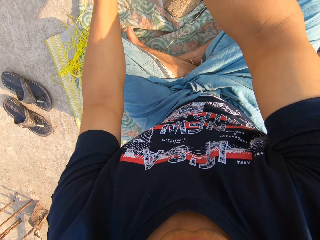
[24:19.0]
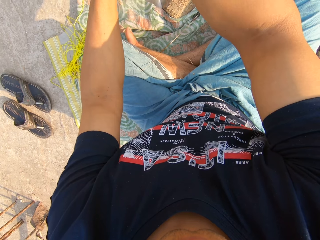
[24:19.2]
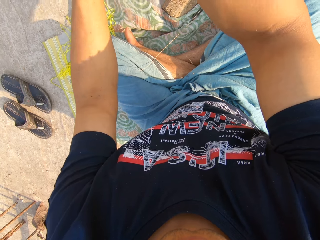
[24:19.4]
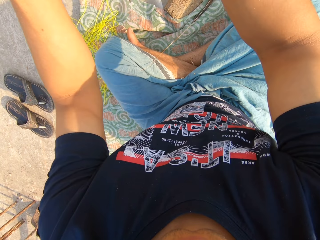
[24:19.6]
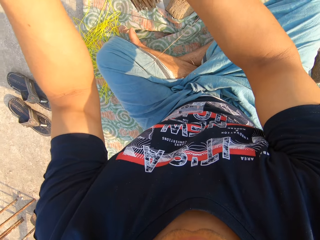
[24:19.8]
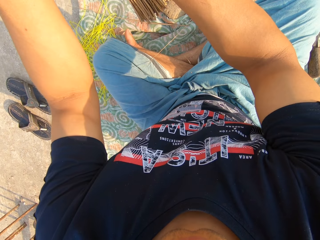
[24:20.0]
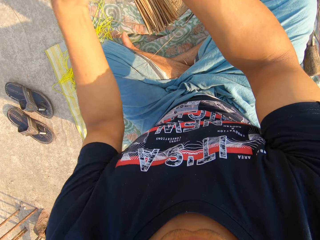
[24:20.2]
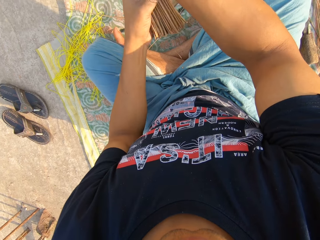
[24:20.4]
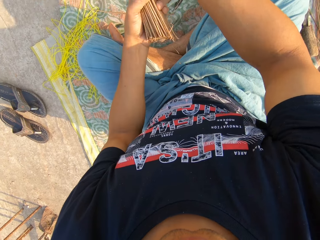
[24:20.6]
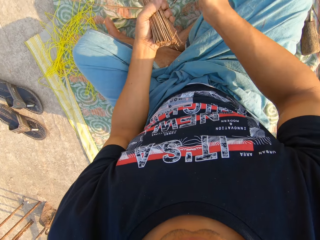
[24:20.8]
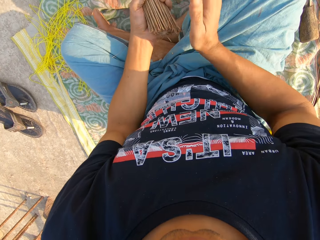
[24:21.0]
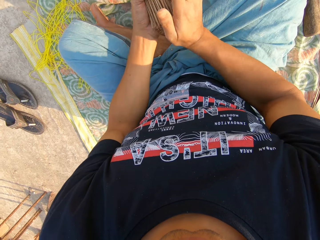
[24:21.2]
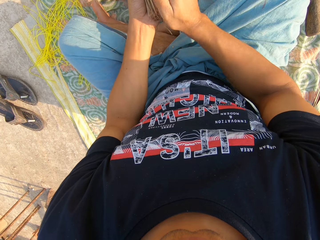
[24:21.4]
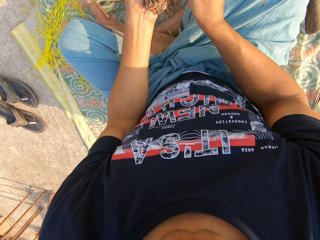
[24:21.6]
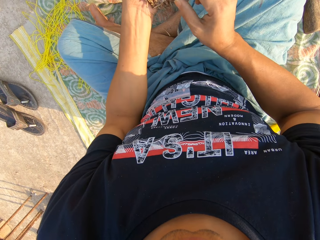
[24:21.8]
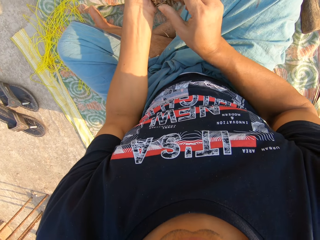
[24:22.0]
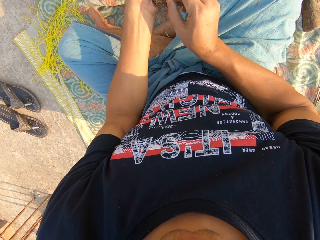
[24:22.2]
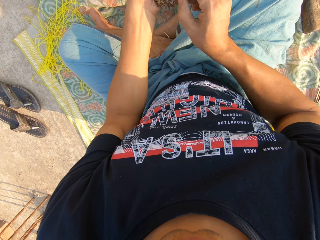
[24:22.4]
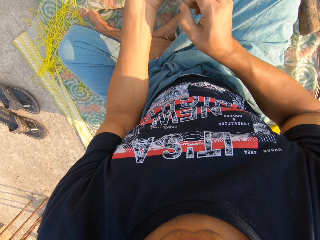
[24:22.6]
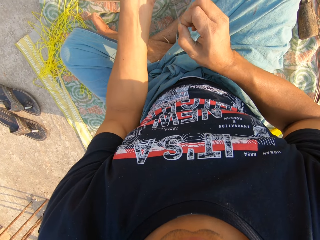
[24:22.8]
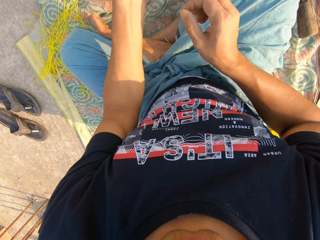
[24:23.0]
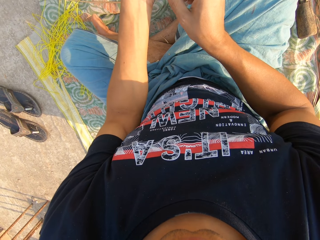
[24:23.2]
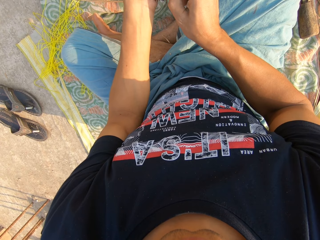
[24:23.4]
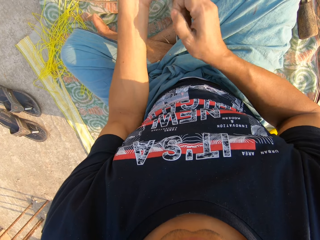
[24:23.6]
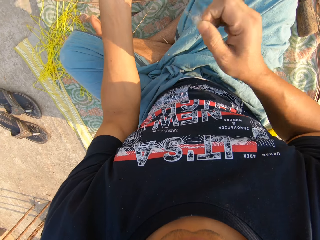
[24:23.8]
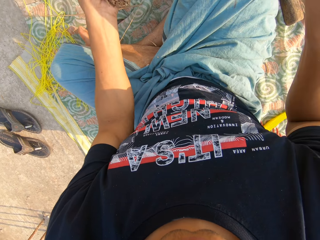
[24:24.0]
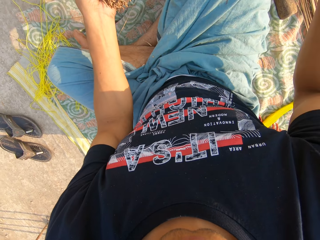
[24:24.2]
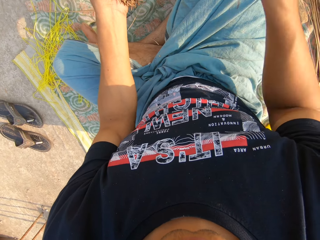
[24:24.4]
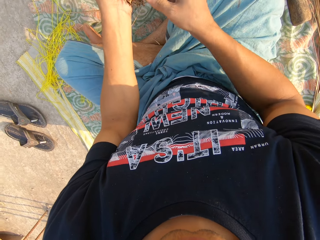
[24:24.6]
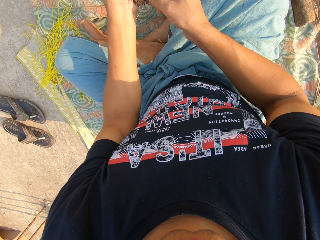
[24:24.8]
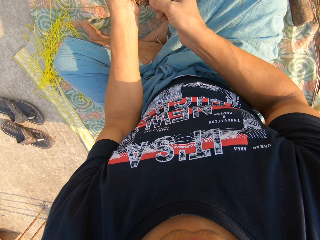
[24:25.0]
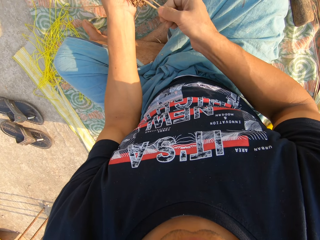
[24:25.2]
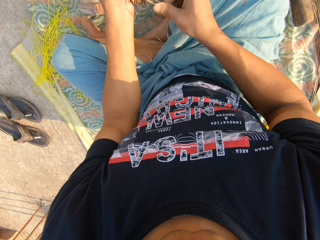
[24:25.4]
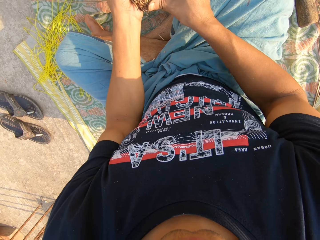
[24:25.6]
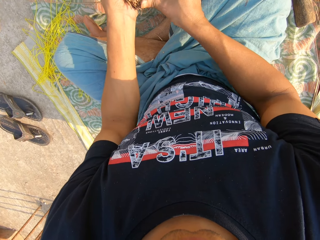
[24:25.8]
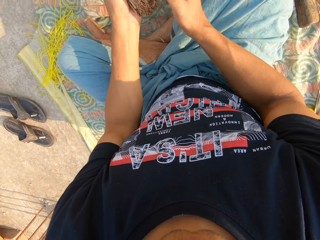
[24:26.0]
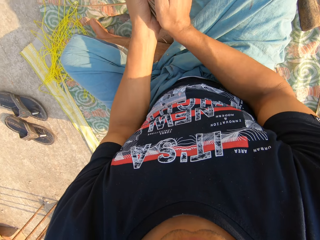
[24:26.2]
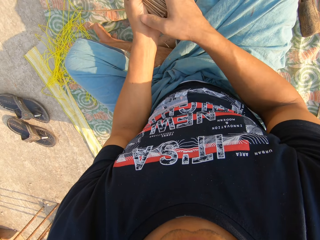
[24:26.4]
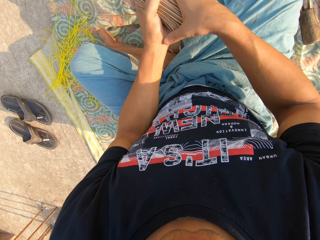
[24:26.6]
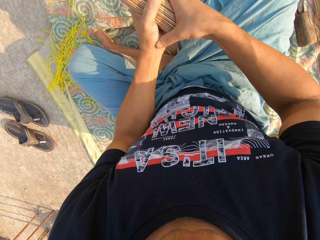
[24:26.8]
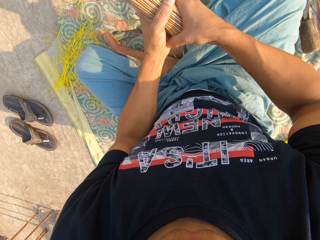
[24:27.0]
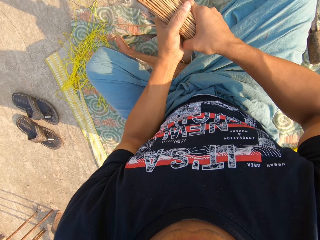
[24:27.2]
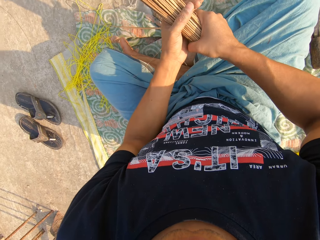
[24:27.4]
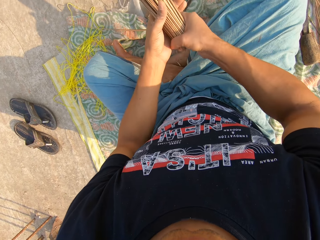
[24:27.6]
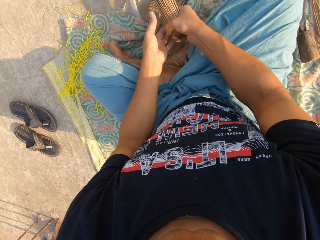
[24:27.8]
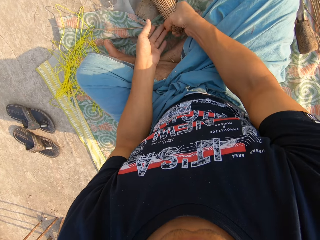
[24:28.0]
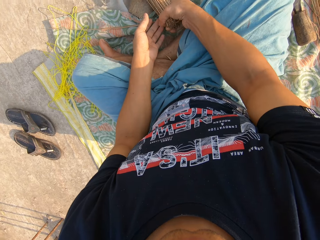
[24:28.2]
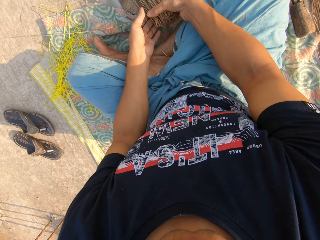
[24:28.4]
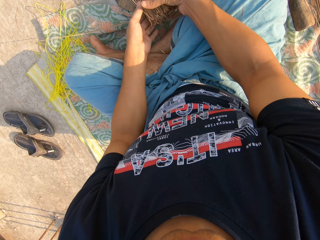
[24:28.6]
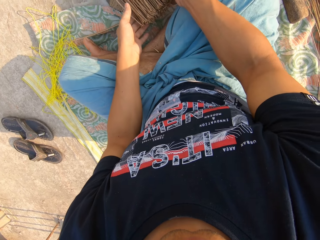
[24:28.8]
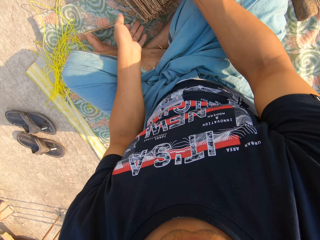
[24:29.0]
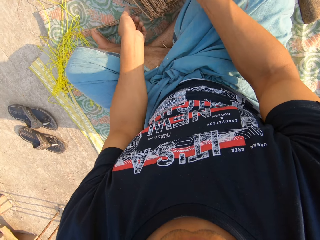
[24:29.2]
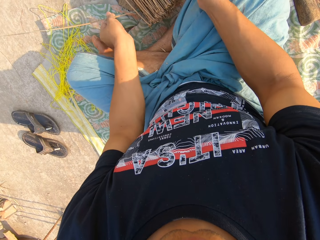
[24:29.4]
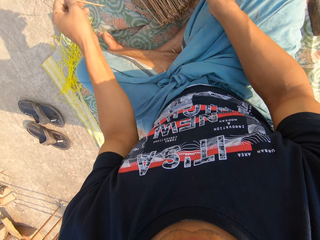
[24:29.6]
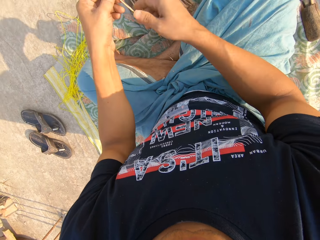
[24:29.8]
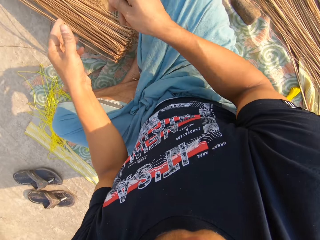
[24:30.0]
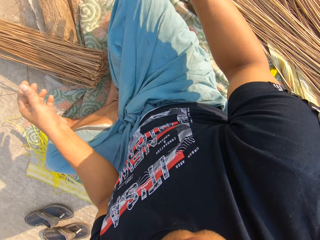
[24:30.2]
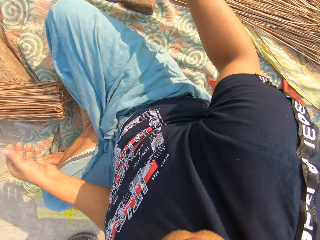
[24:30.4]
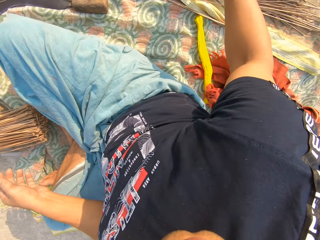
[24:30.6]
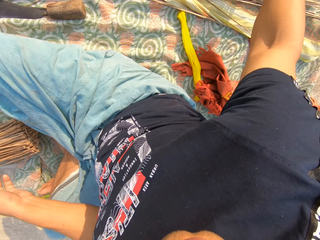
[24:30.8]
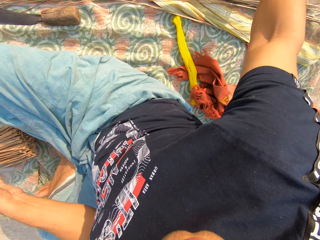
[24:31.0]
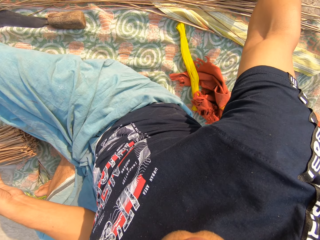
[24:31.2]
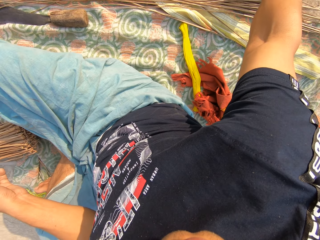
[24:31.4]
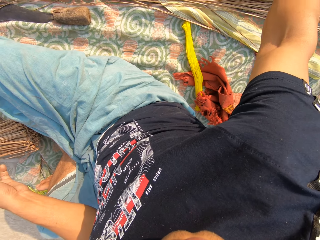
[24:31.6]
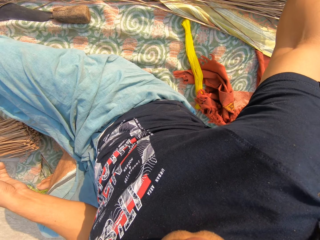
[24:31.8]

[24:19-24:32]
The camera wearer hits the broomsticks on the cloth. He picks up the broomsticks. He pulls on a piece of fabric with his hand. He removes a thread from among the broom sticks with his right hand. He throws the piece of fabric. He arranges the broomsticks with his hand. He lowers the broomstick. He places the broomsticks on the board. He picks up a broomstick from the ground with his right hand. He places the stick in his right hand. He holds the broomstick with his right hand. He throws the broomstick onto the ground.

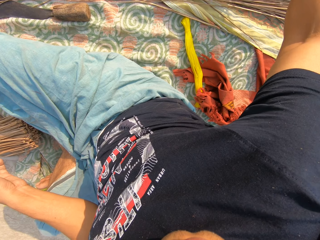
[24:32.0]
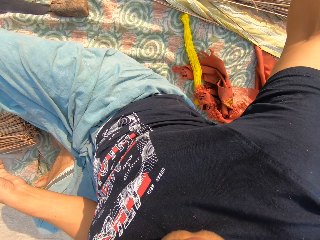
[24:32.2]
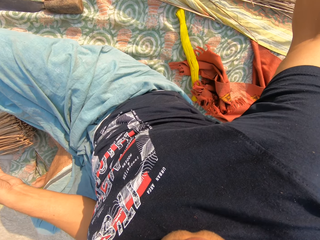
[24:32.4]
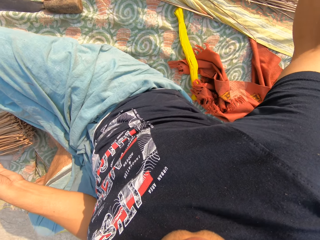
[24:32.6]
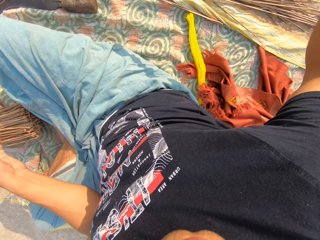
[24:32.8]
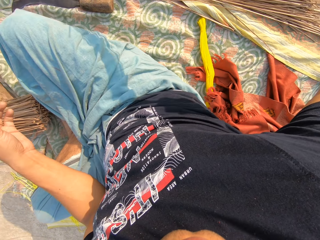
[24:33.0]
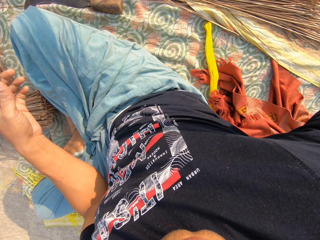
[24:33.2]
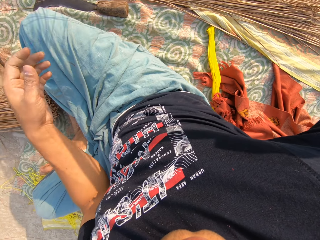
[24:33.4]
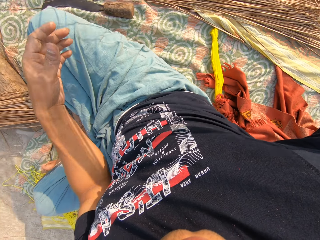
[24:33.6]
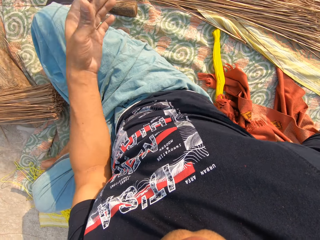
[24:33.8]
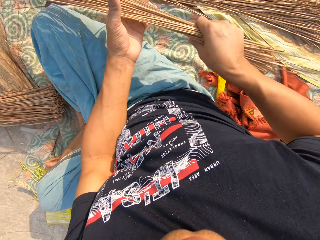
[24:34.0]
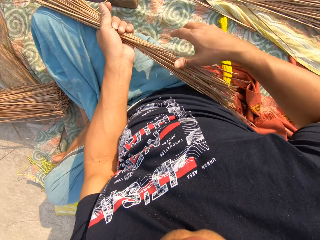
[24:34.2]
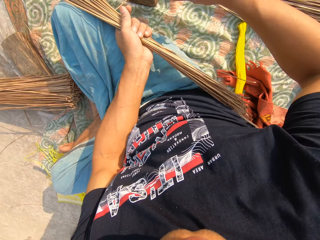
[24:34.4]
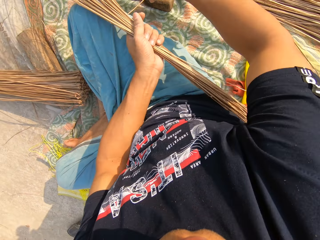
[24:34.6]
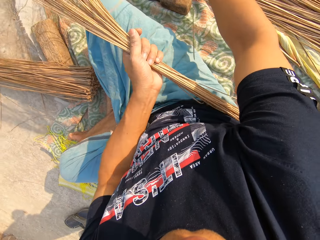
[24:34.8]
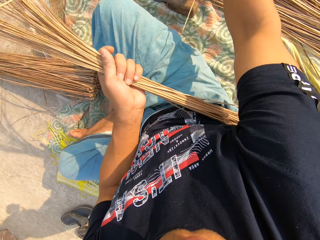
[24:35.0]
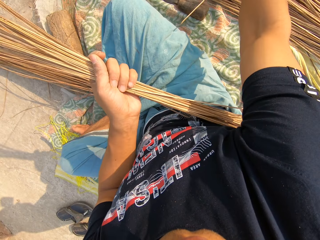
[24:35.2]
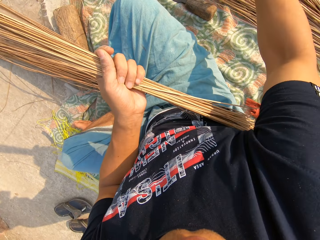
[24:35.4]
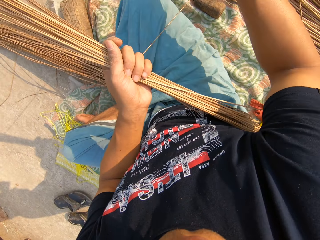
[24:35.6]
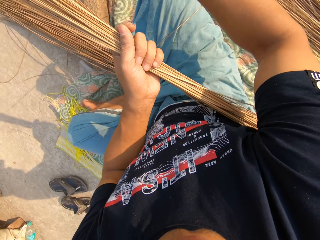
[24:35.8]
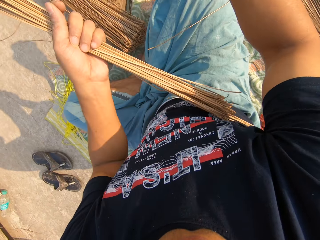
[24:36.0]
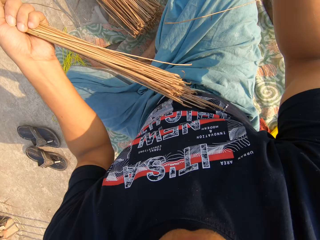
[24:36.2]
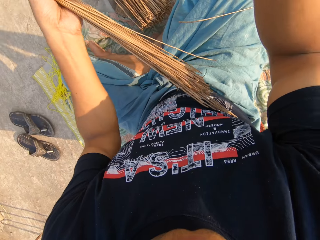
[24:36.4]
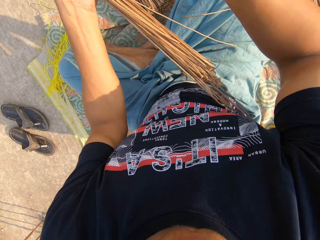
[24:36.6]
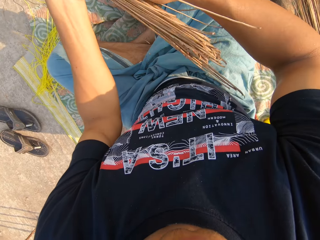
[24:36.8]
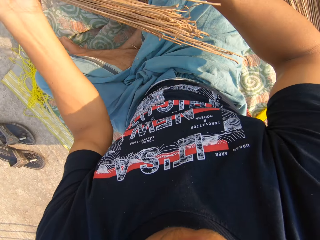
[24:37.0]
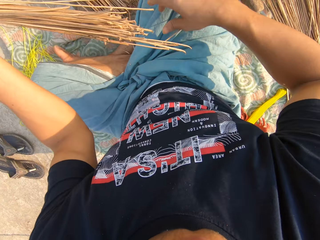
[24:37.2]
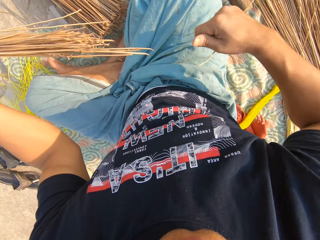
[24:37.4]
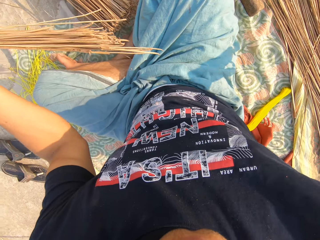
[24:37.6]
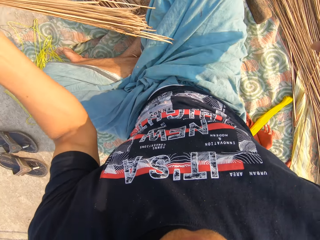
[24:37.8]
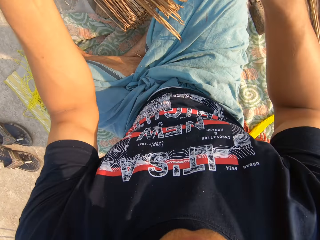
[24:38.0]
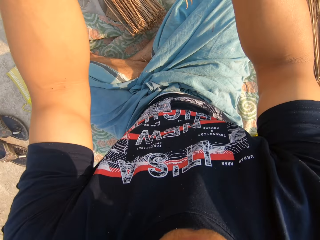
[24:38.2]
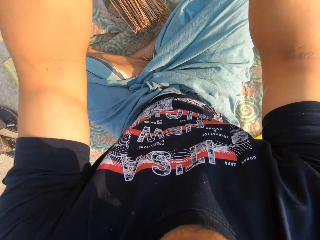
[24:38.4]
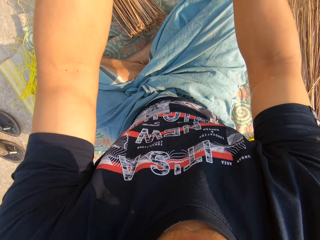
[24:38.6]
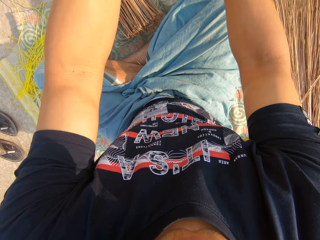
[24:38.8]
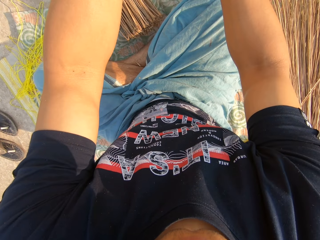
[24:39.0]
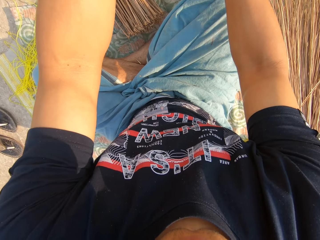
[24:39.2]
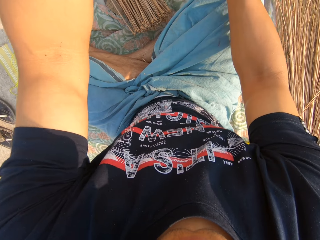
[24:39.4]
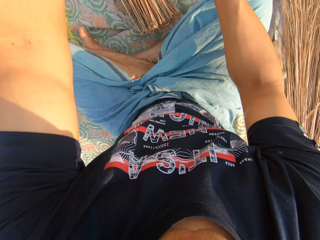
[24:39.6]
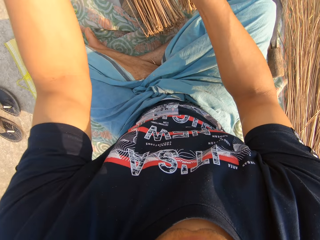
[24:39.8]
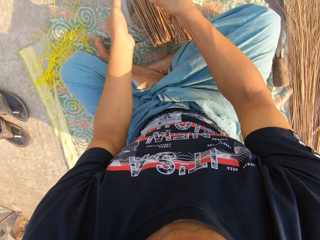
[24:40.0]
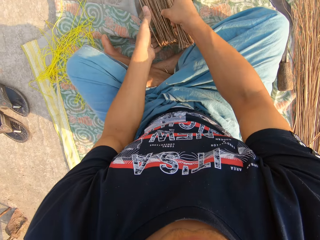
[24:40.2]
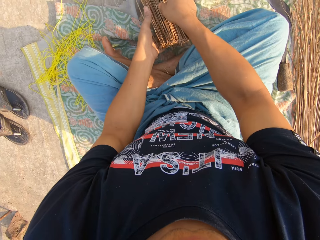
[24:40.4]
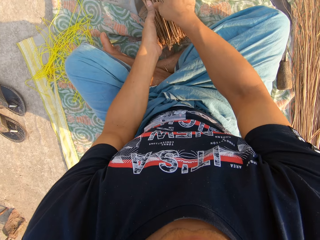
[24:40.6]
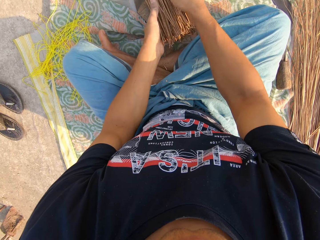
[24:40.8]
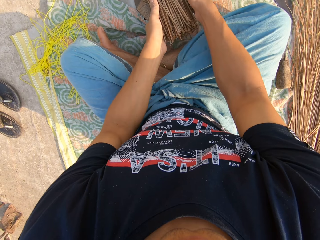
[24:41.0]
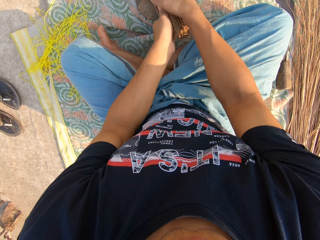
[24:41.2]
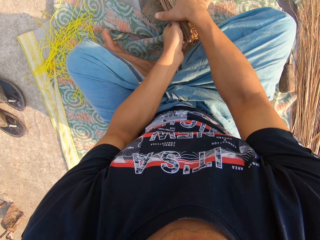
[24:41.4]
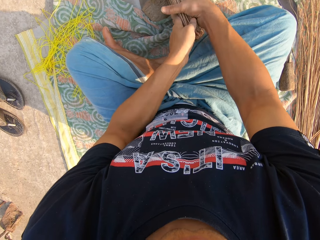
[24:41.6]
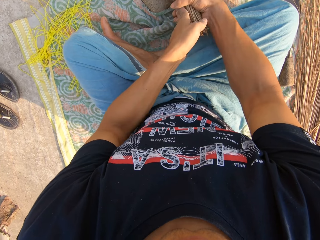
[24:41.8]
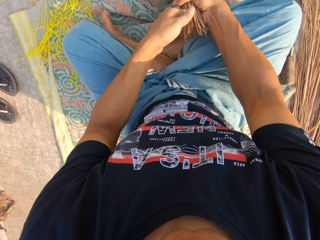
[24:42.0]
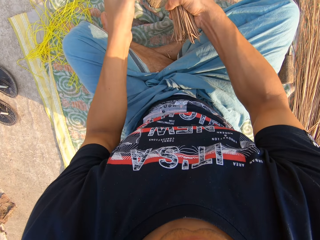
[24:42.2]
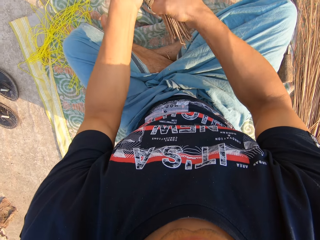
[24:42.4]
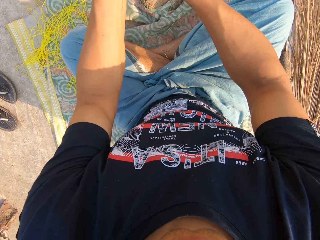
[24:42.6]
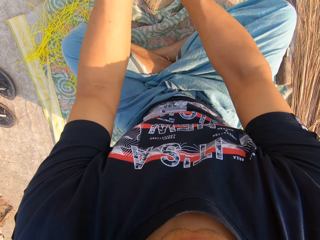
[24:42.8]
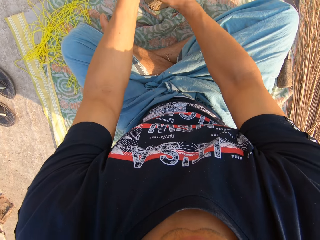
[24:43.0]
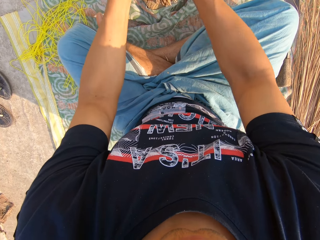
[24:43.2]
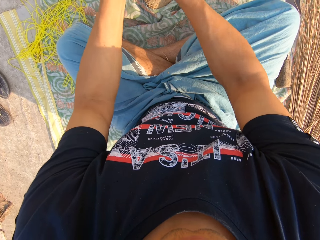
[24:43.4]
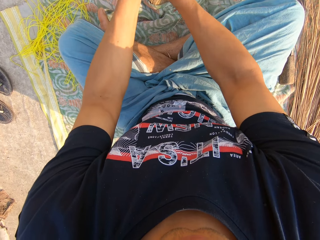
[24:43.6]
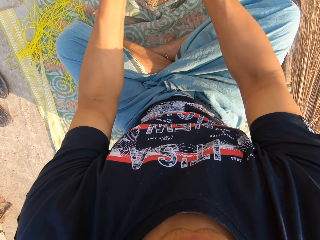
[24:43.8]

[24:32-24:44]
The camera wearer picks up the other broomsticks with his right hand. He places the broomsticks in his left hand. He holds the broomsticks with his left hand. He pushes the stick away. He picks up the broomstick on the cloth. He places the broomsticks on the pile on the board. He adds the broomsticks together. He gathers the broomsticks. He picks up the broomsticks with his right hand. He holds the broomsticks with both his hands. He hits the broomsticks on the piece of wood.
